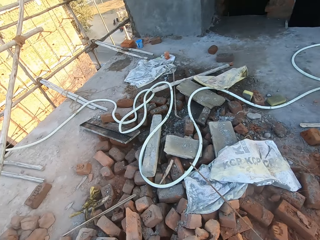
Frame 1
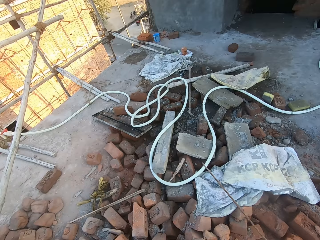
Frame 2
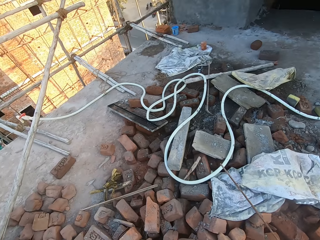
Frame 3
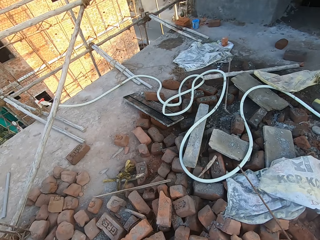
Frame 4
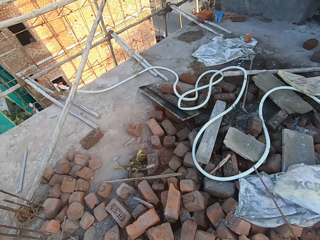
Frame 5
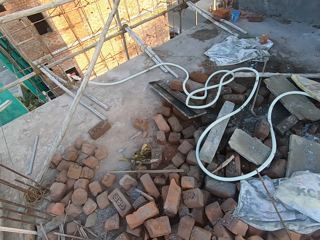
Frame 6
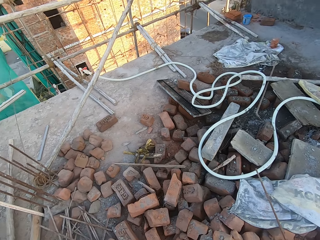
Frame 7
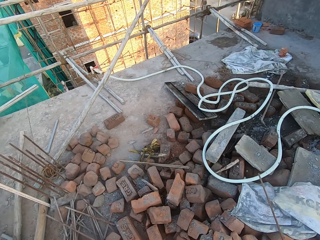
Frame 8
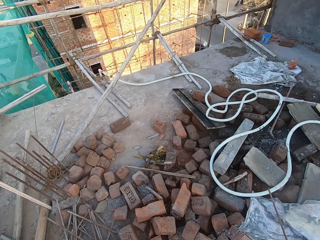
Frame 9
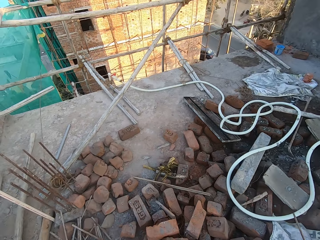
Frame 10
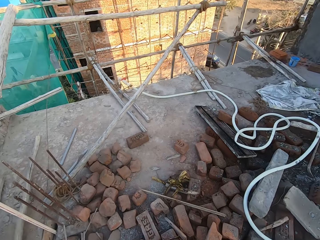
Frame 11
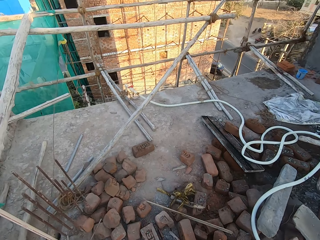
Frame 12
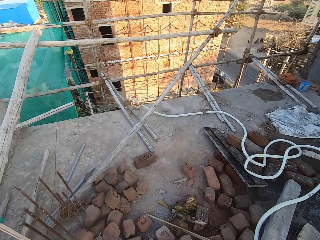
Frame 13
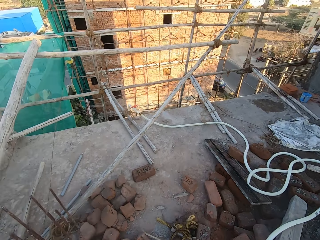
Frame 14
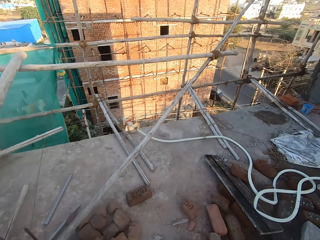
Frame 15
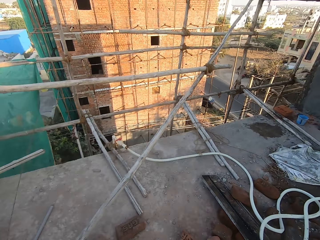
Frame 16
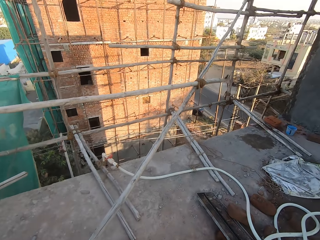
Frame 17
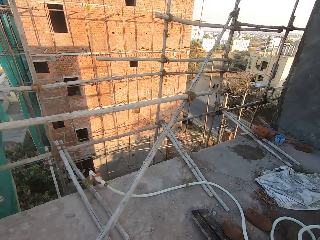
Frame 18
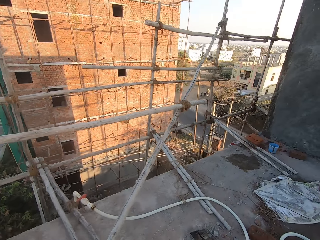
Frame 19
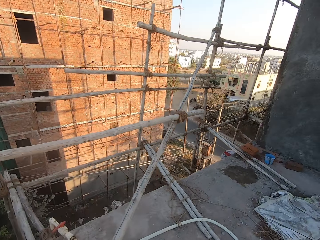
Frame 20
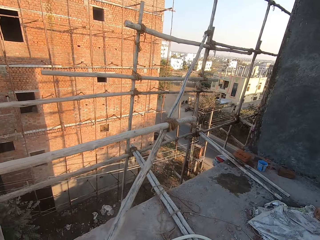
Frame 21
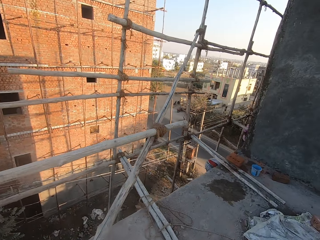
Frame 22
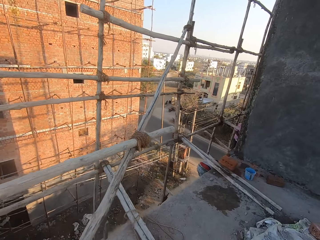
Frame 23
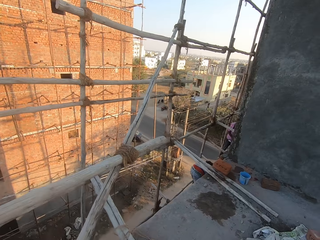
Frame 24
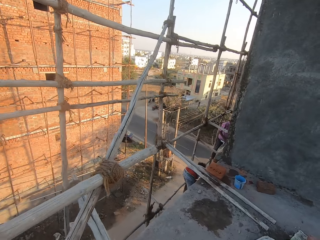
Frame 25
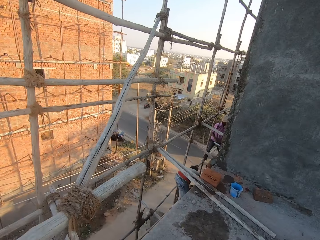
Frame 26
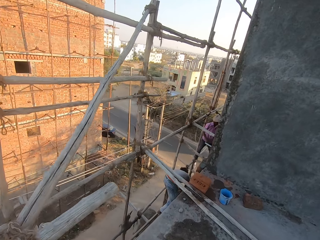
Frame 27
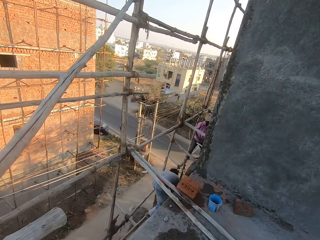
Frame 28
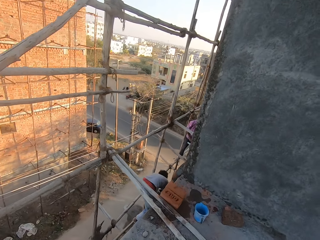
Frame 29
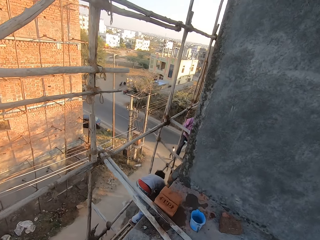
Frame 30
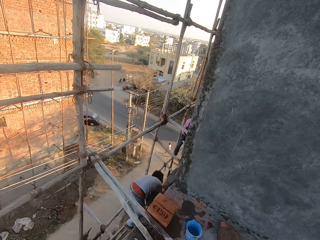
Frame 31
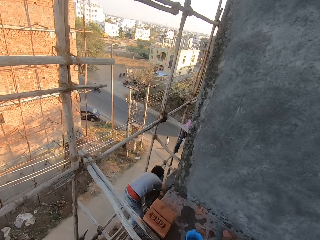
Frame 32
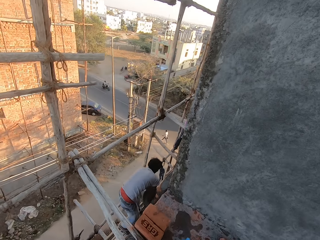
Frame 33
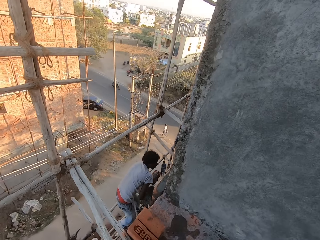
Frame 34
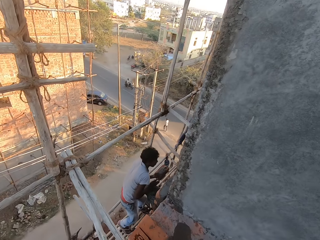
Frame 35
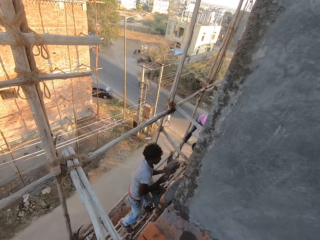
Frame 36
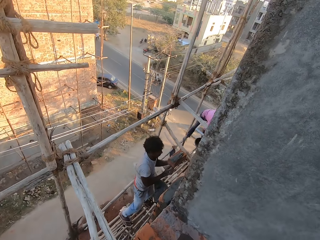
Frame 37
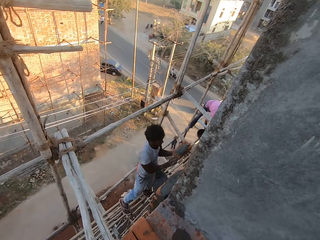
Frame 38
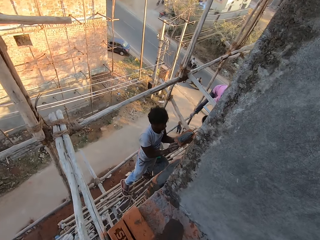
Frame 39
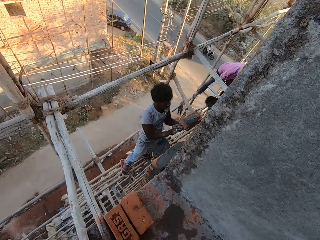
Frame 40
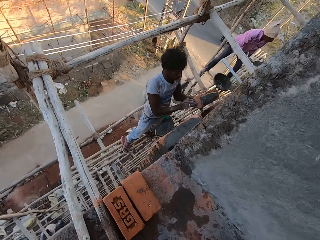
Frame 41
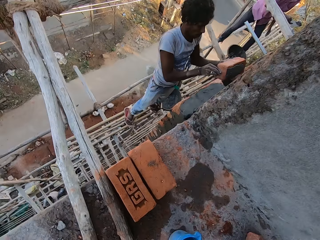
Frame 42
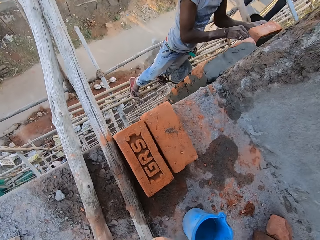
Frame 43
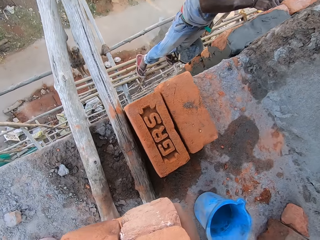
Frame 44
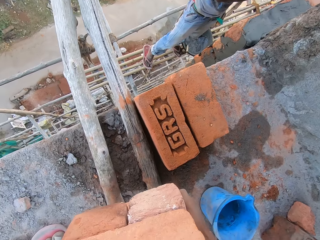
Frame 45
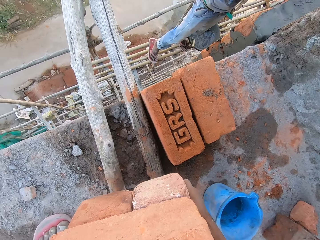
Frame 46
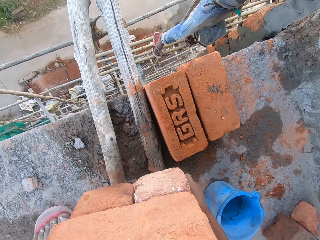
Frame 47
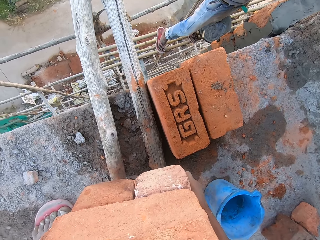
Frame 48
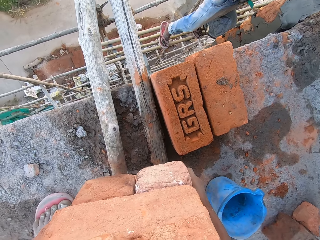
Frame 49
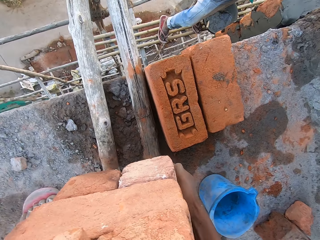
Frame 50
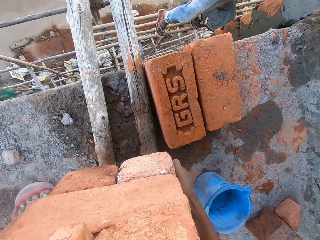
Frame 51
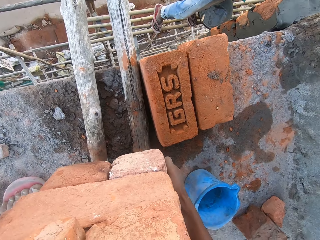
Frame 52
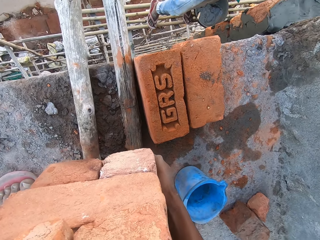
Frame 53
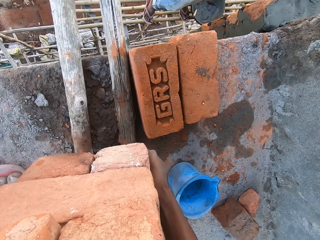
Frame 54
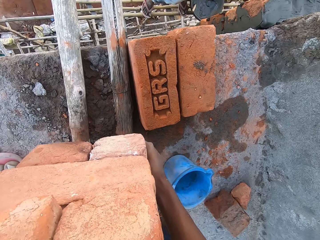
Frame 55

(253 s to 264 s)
The camera wearer walks around the building. They interact with a man. The man fixes a brick to the wall with his hands. The camera wearer drops the stack of bricks on the wooden scaffolding with both hands.

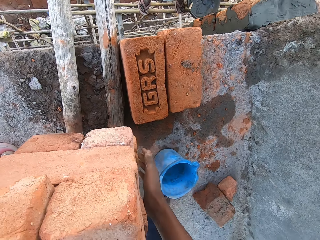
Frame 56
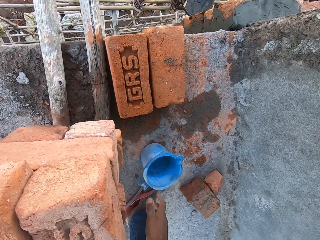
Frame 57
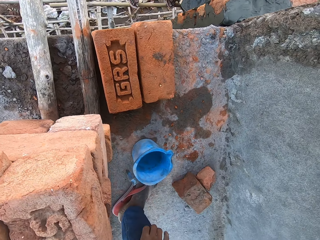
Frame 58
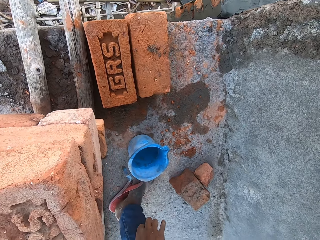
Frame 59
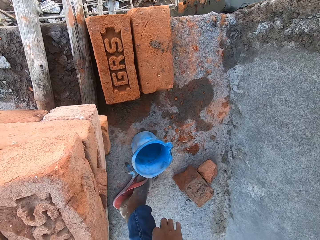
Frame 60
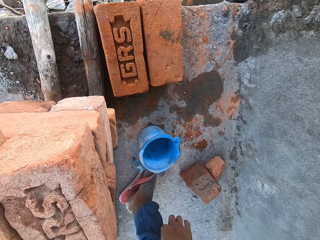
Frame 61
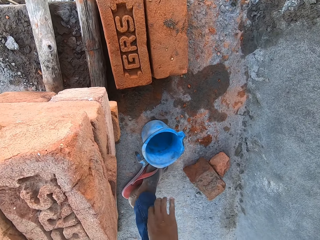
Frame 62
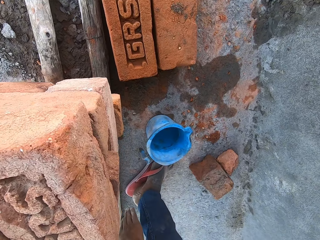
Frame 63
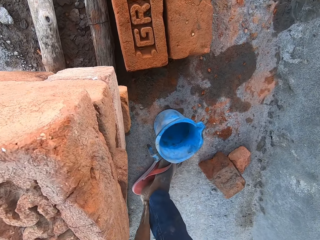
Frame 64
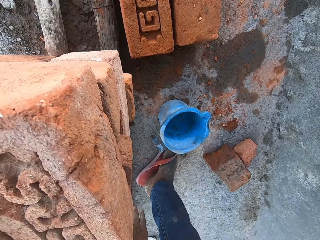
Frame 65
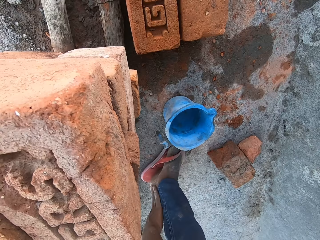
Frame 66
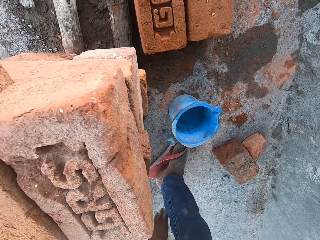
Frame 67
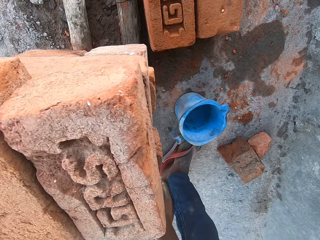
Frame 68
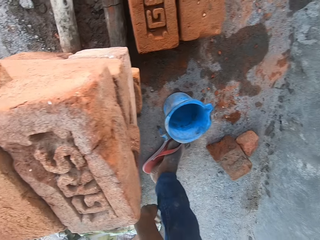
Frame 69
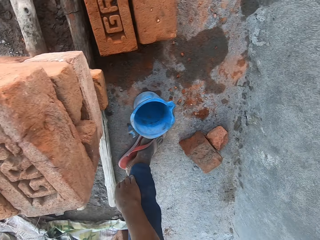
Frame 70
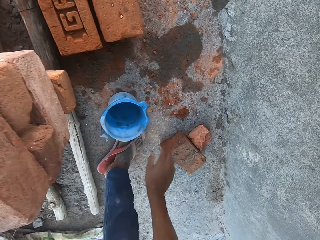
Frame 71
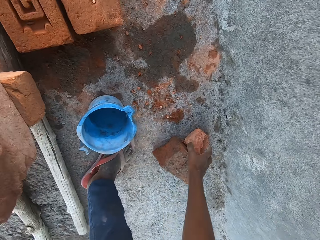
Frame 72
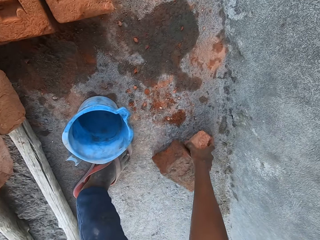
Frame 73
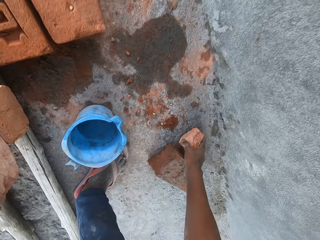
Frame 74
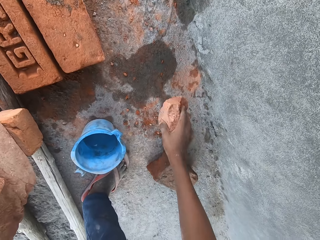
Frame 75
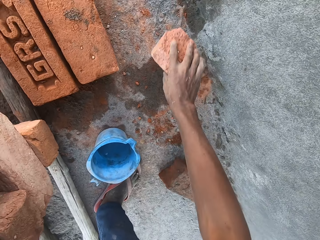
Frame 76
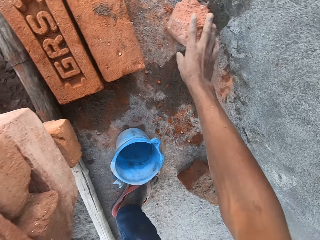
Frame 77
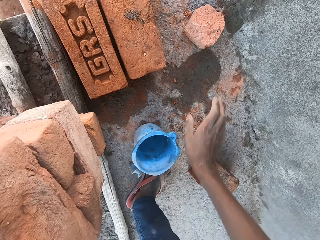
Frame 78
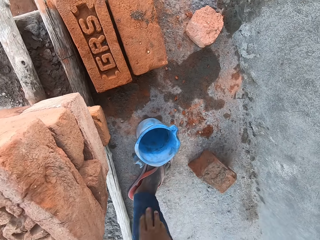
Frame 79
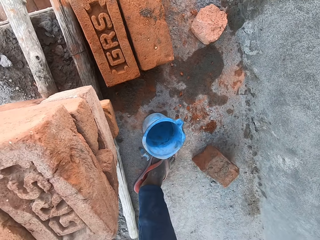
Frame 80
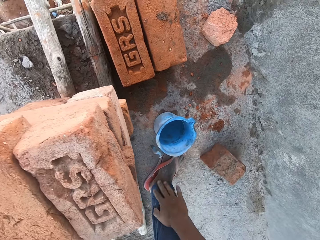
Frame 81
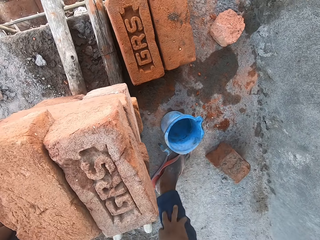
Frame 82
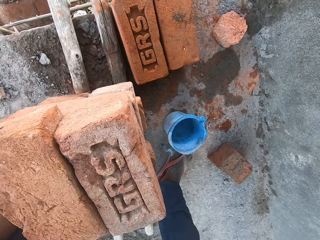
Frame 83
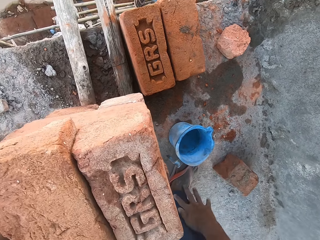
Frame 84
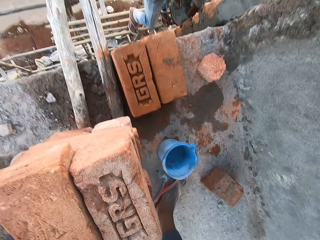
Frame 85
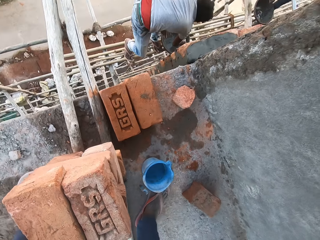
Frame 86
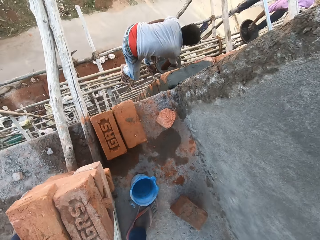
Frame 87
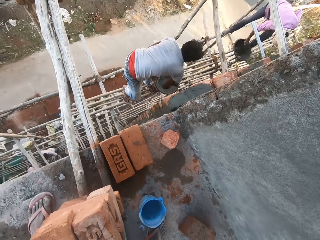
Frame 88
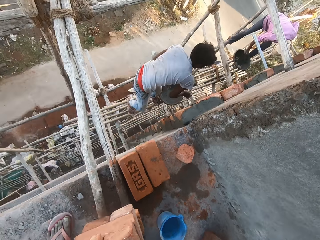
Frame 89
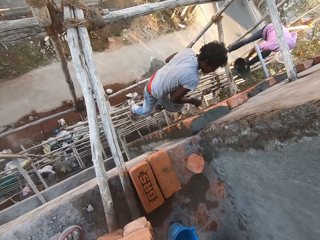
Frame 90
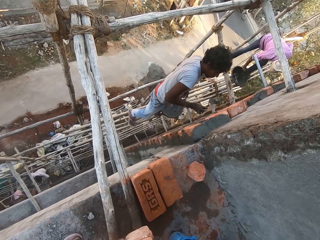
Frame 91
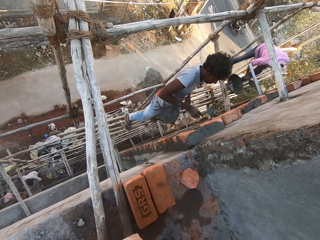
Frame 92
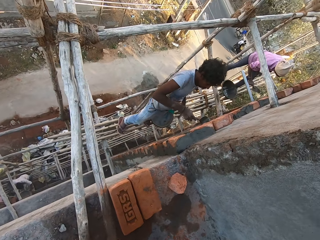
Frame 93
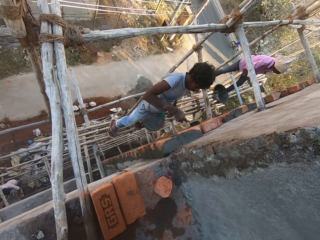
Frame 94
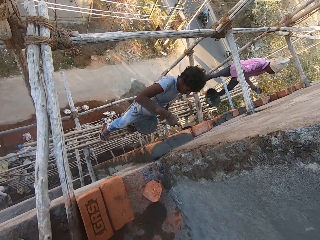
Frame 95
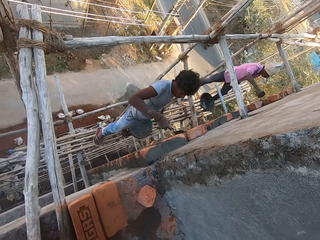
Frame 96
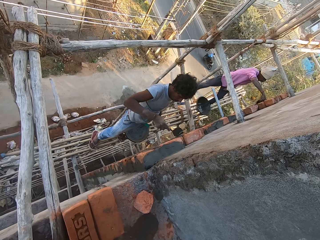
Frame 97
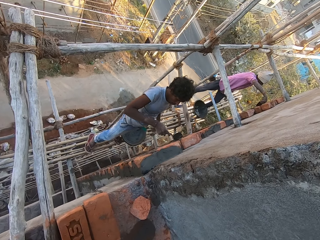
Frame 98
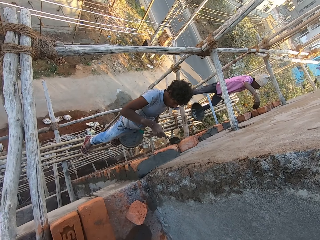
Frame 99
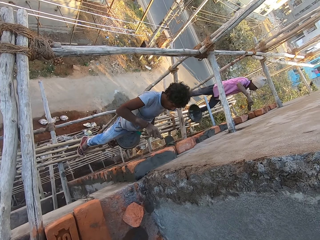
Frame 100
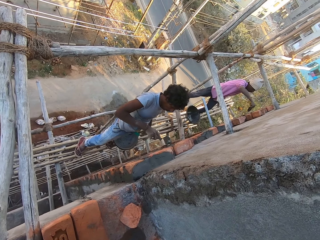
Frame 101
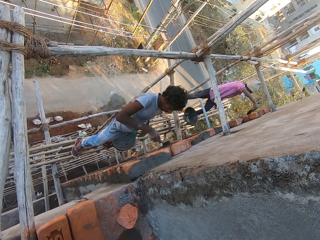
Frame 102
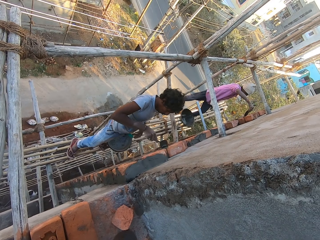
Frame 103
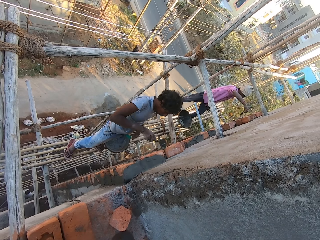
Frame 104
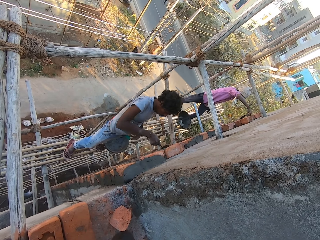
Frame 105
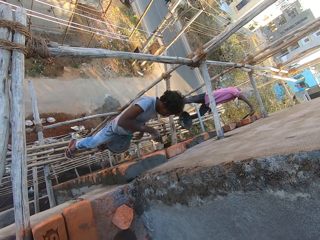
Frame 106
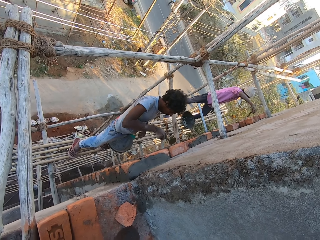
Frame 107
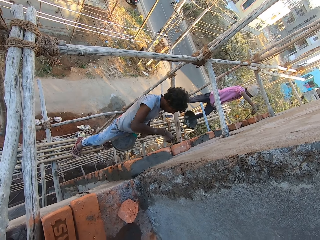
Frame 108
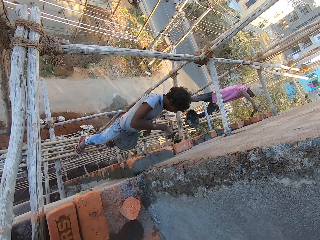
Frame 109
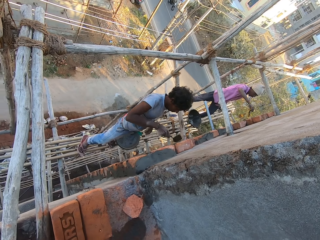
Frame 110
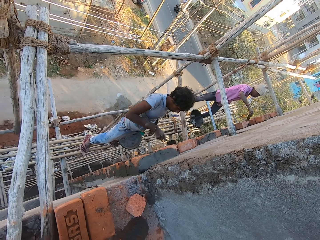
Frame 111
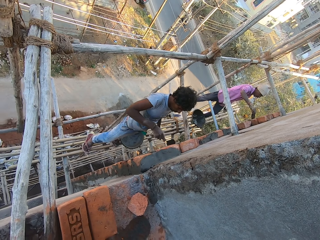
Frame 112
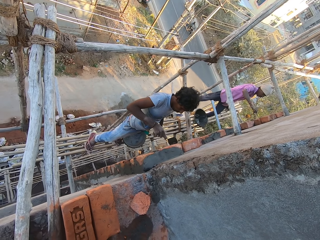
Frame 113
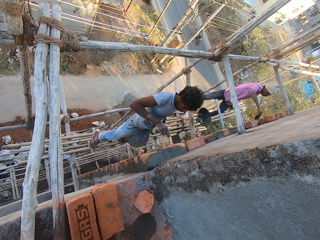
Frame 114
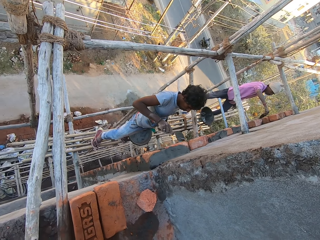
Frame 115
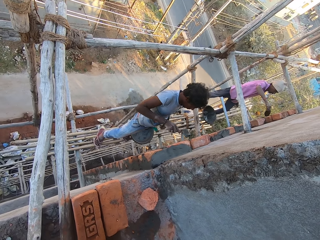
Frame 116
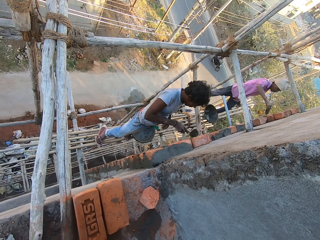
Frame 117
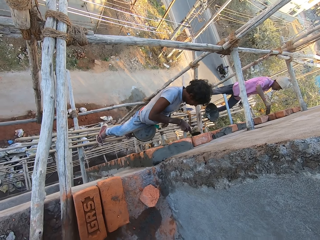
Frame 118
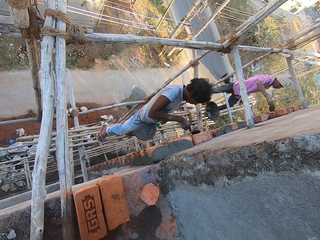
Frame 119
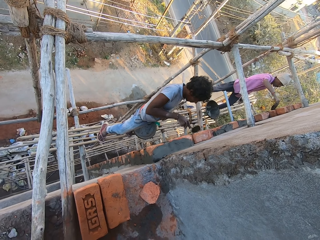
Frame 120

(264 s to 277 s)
The camera wearer adjusts his trousers with his right hand. He places the concrete blocks on the wood with both hands. He wipes his trousers with his right hand. He picks a brick from the ground with his right hand. He drops the brick on the ground with his right hand. He wipes his trousers with his right hand. A man scoops some concrete from the head pan with the trowel in his right hand. Another man cements the bricks on the wall with the trowel in his right hand. The camera wearer looks at a person. The first man cements the bricks on the wall with the trowel in his right hand.
